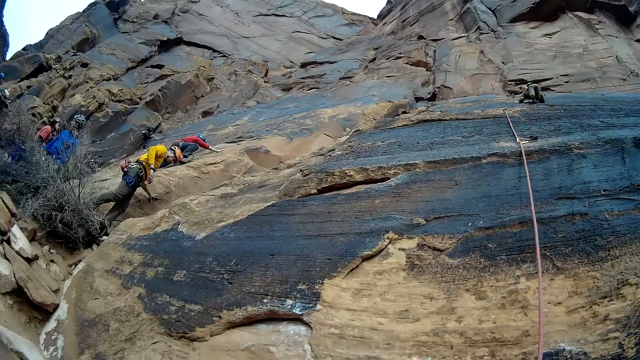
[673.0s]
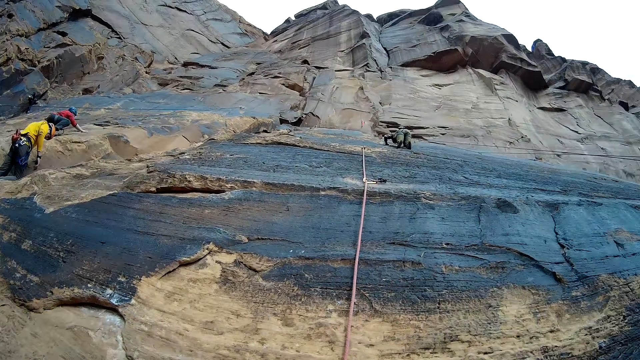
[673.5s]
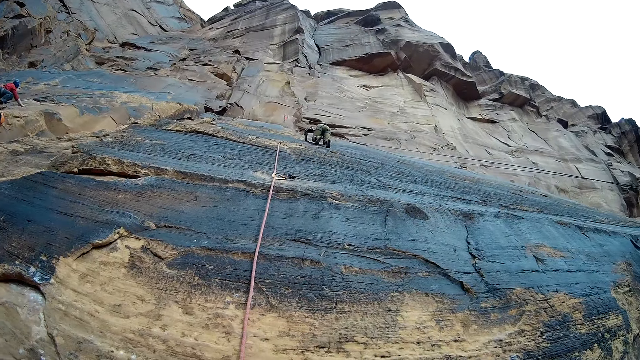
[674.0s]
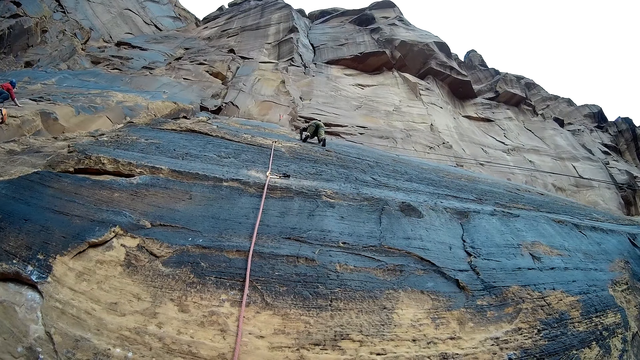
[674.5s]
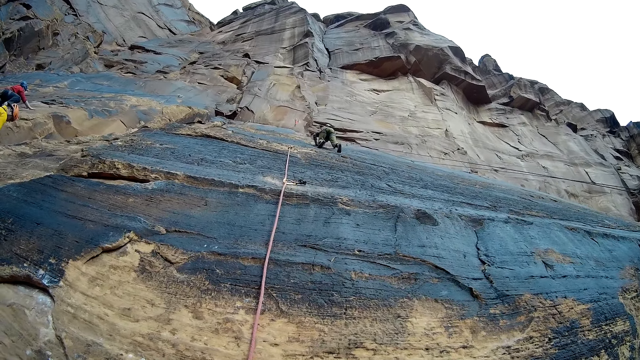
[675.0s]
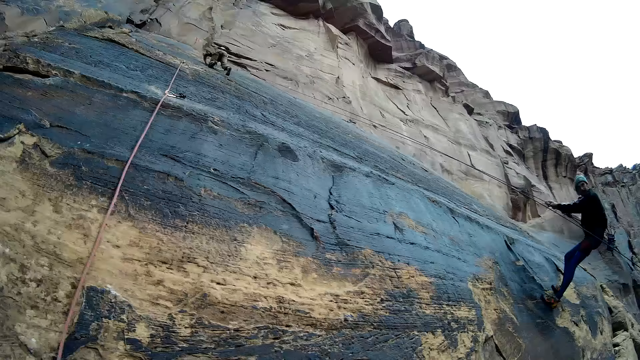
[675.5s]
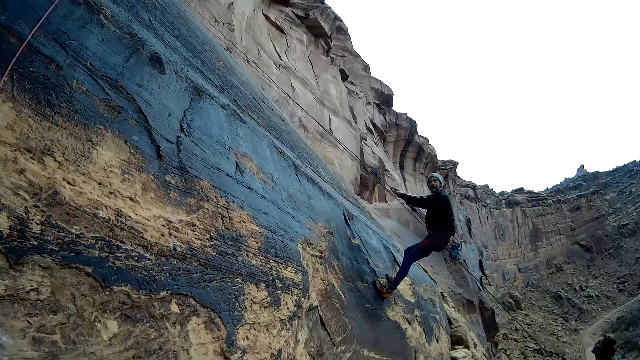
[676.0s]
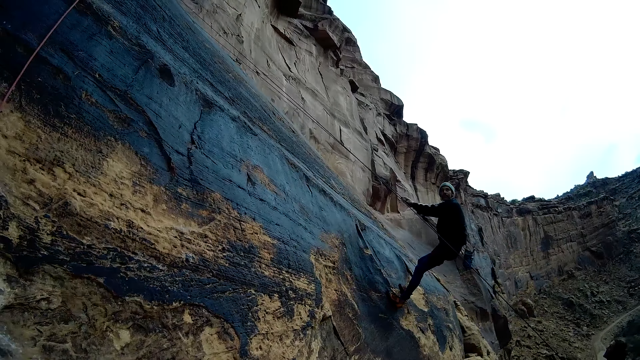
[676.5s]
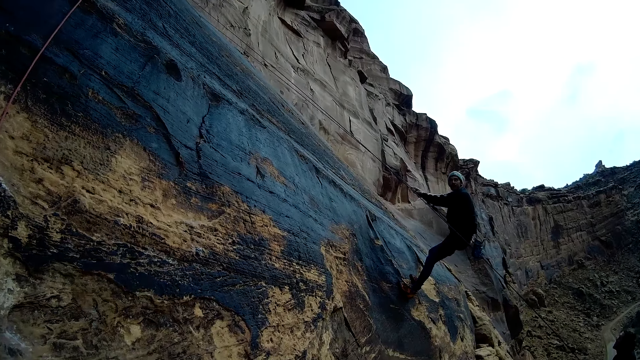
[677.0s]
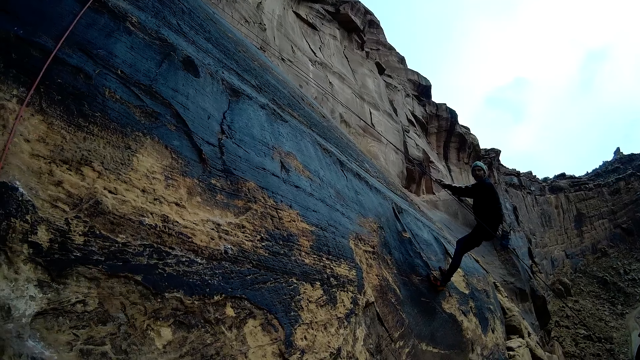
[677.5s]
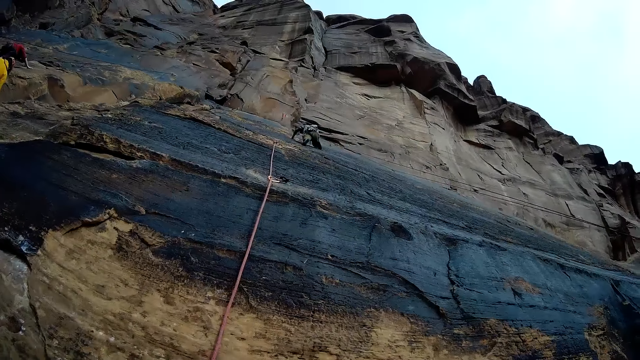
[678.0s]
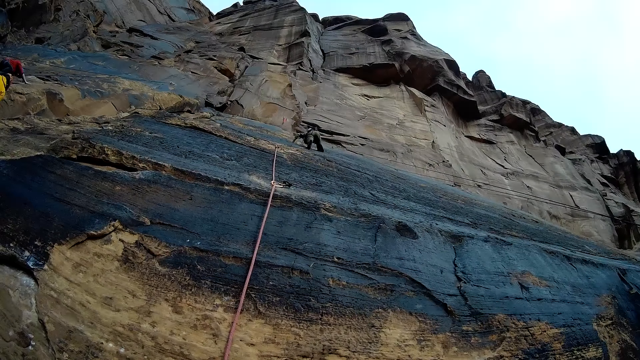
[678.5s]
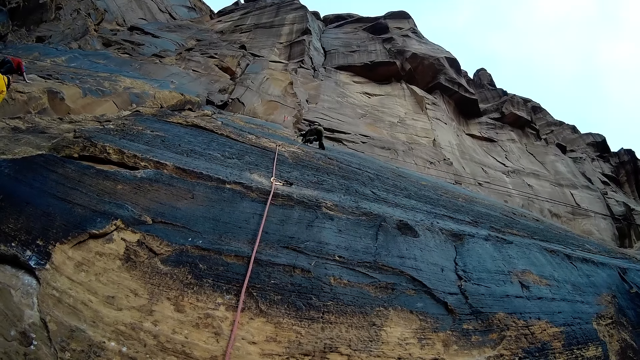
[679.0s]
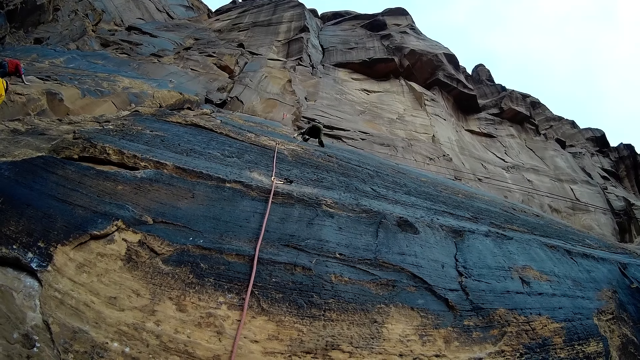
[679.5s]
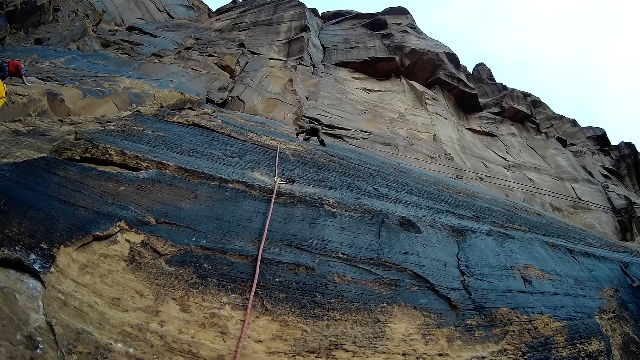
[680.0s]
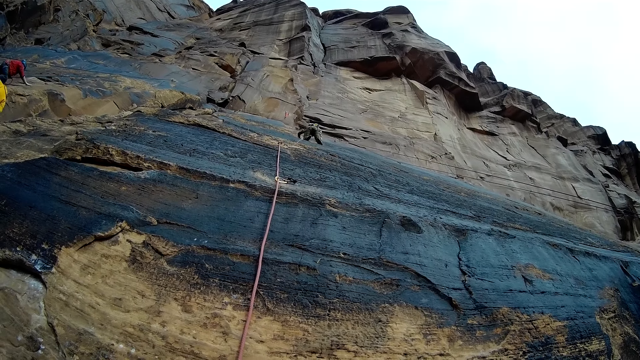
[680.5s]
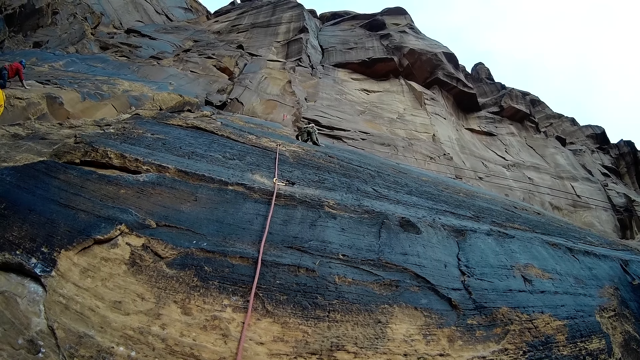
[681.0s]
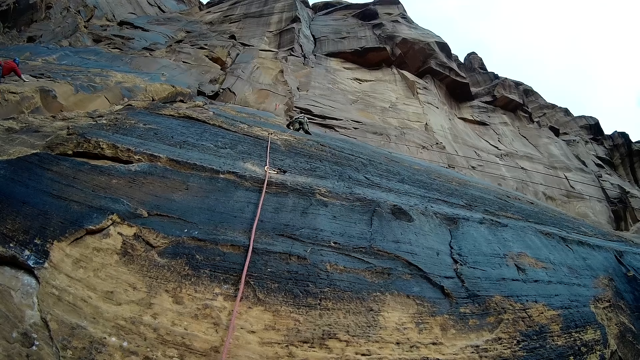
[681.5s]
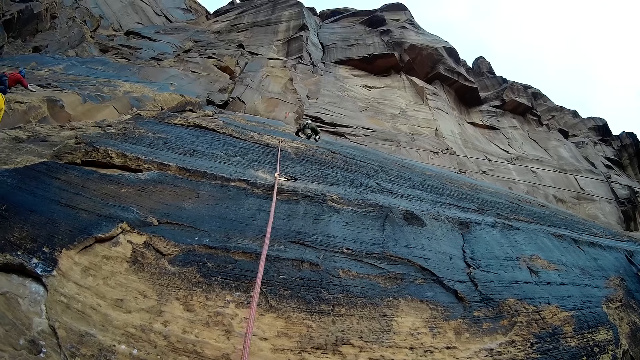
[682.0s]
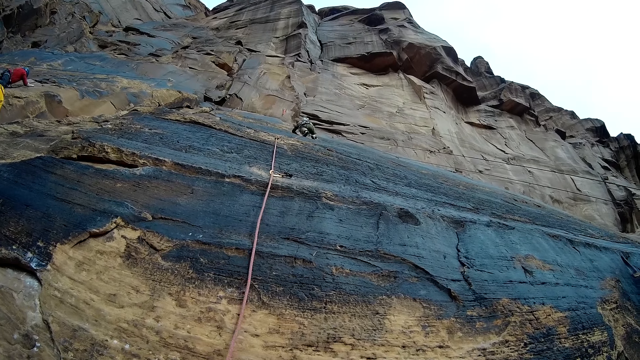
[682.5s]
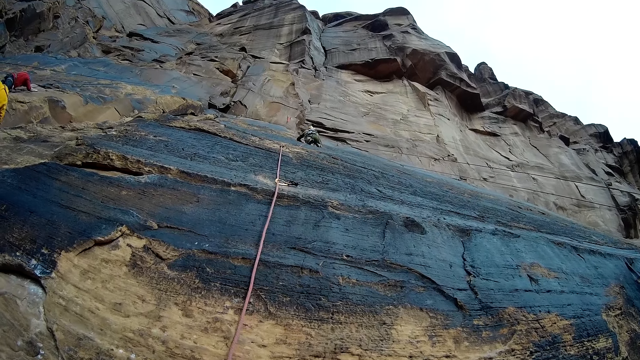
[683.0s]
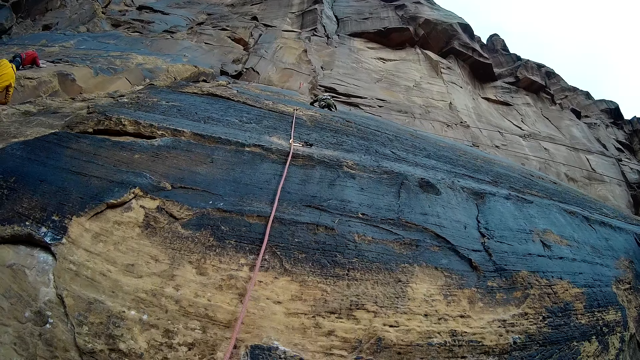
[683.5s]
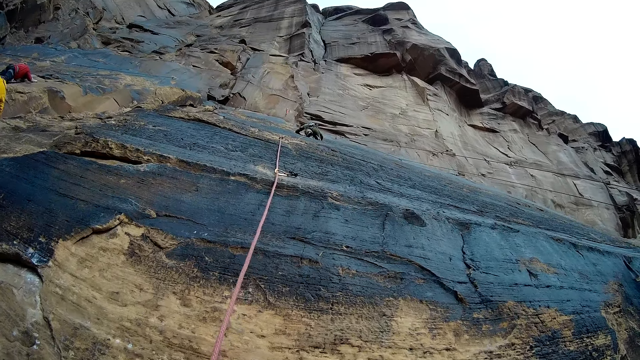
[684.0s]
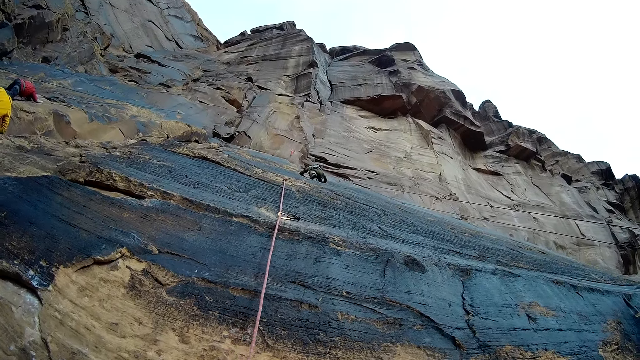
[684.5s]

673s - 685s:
The camera wearer looks around. A person climbs the mountain.

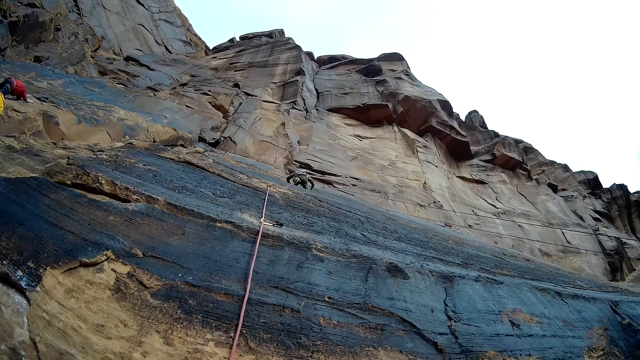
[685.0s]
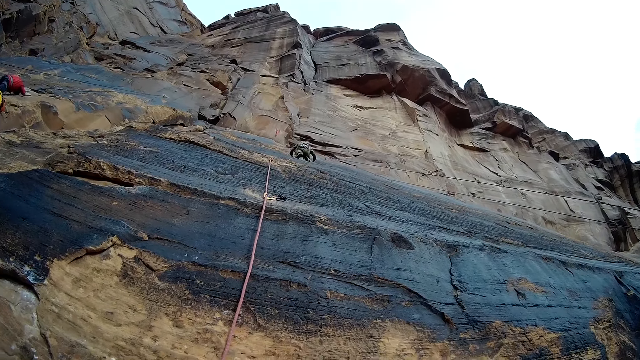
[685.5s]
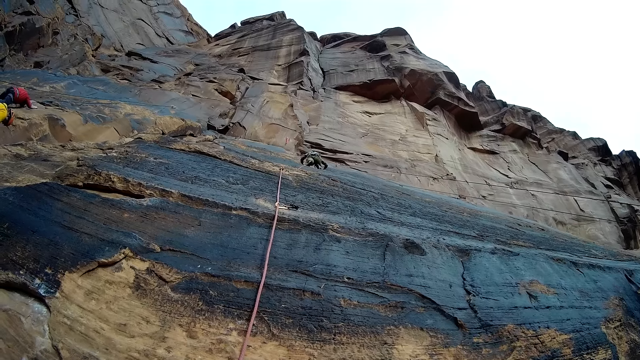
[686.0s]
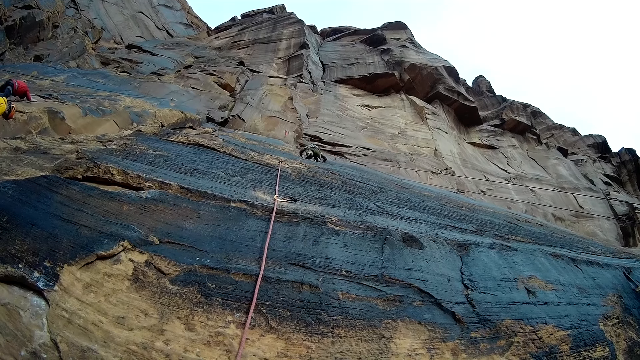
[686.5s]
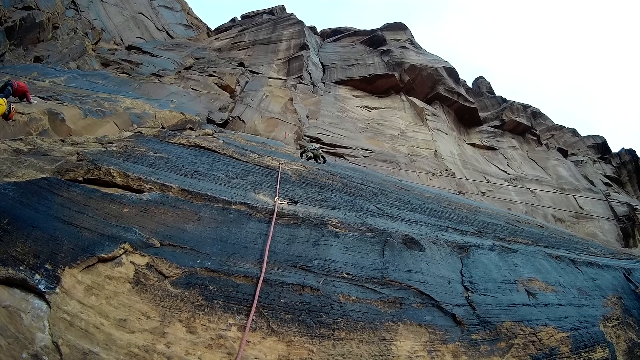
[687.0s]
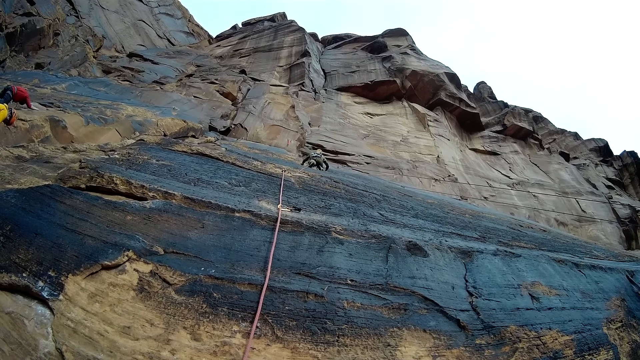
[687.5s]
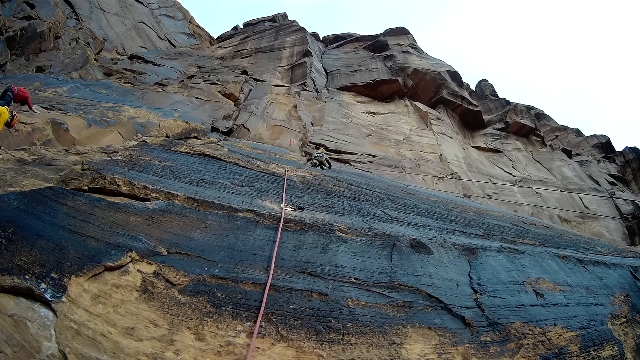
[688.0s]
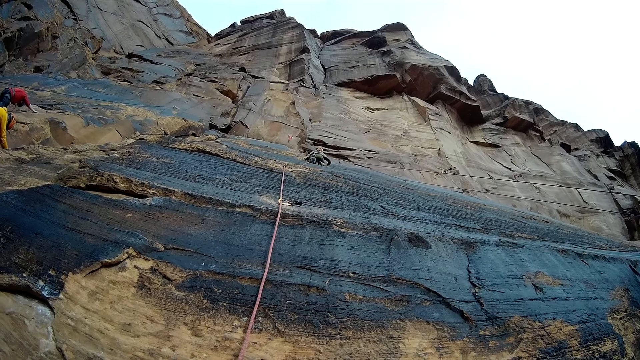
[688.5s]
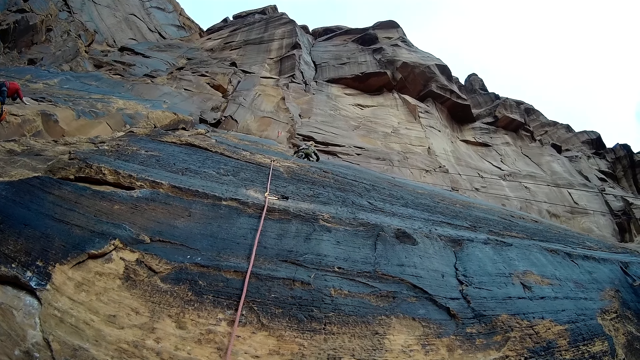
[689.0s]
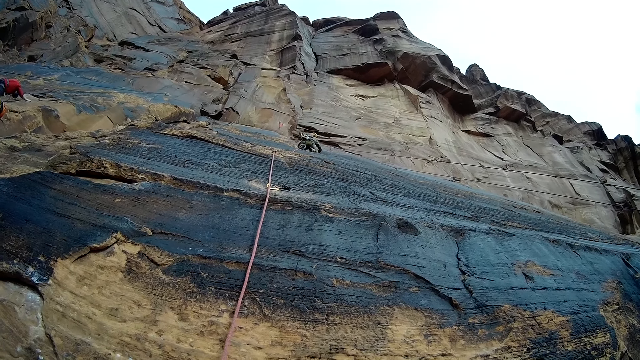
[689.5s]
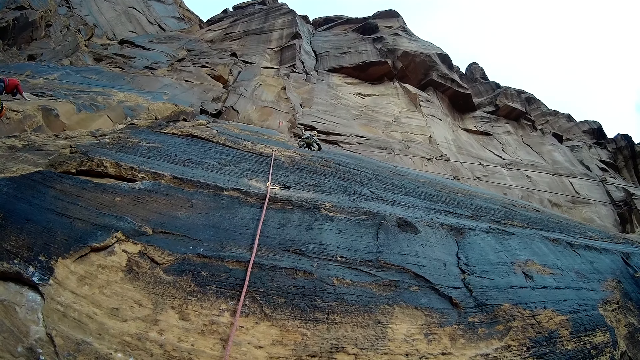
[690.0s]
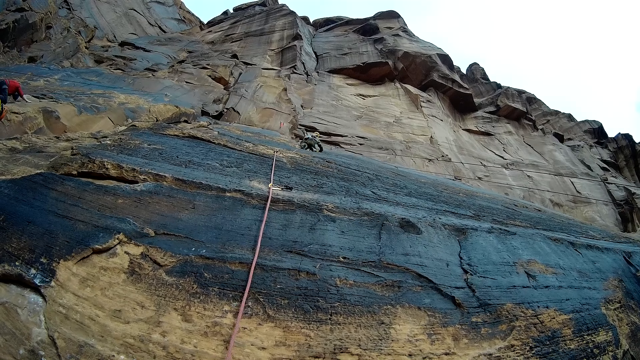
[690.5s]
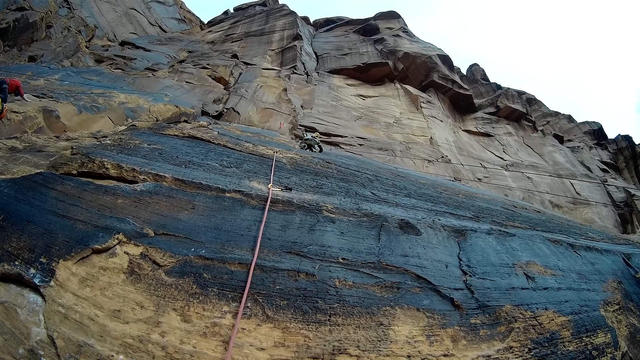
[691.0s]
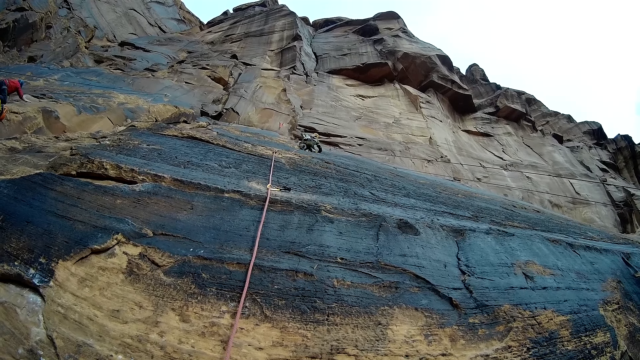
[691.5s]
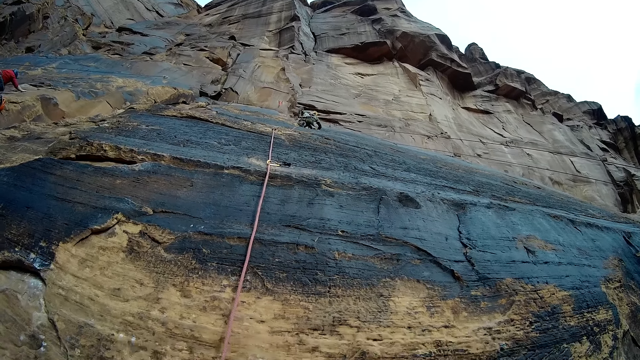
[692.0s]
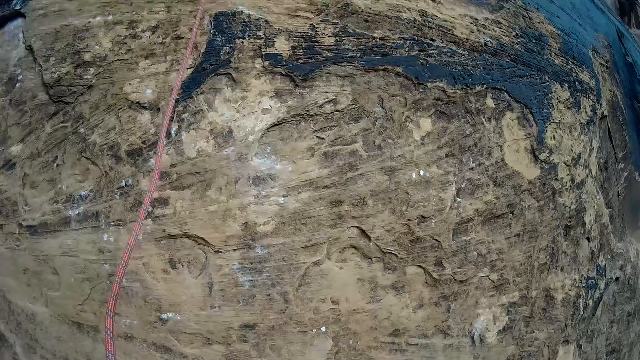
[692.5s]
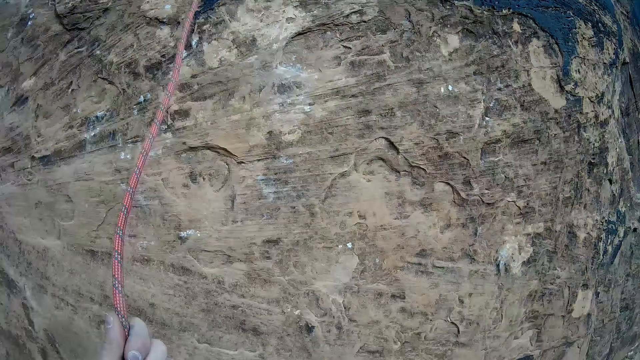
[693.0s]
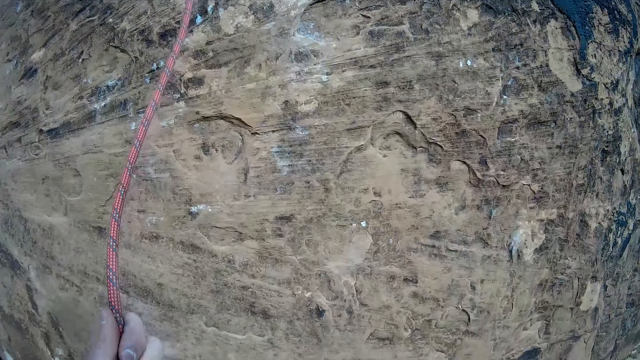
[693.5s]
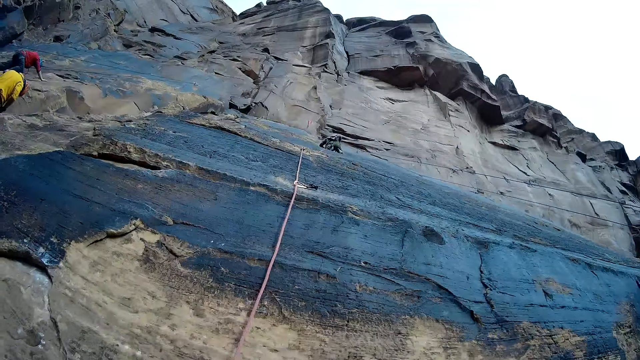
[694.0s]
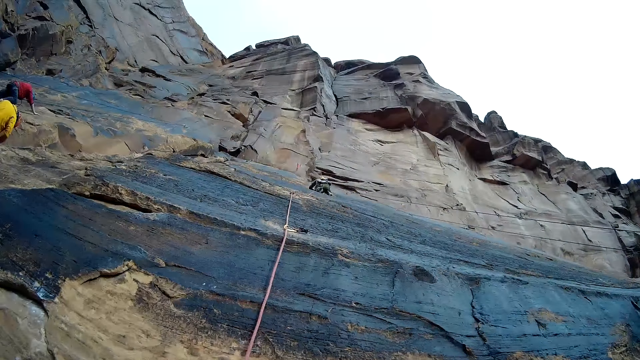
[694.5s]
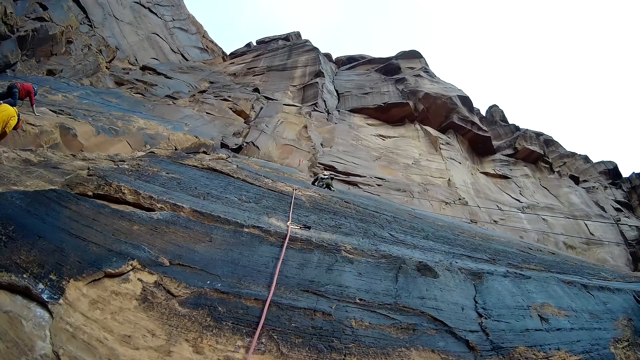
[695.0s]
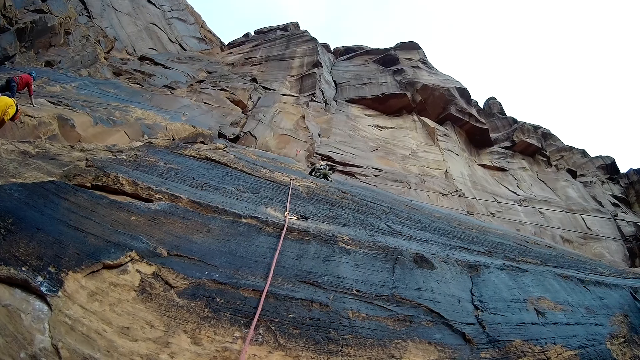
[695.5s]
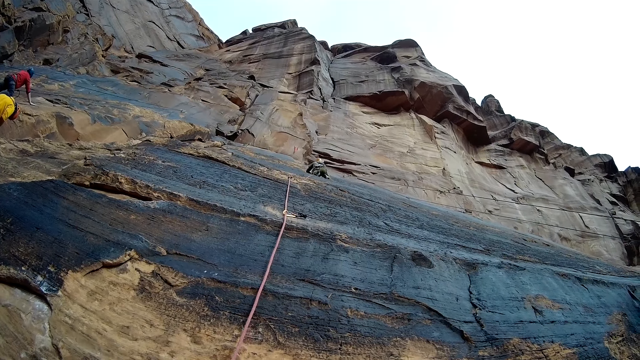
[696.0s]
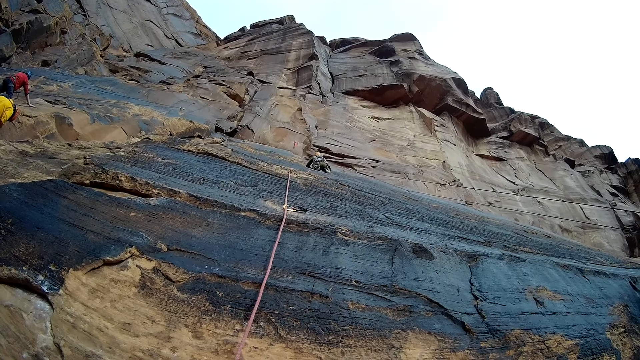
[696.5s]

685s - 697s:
The camera wearer looks around. A person climbs the mountain.
